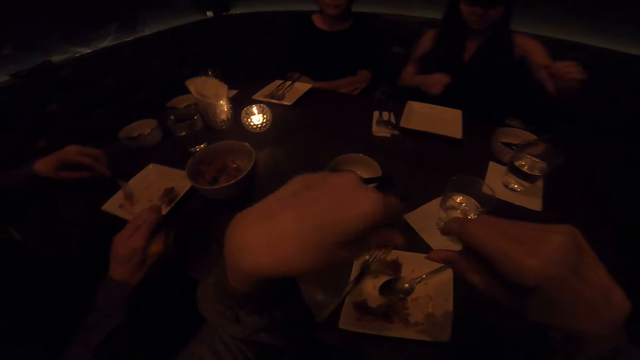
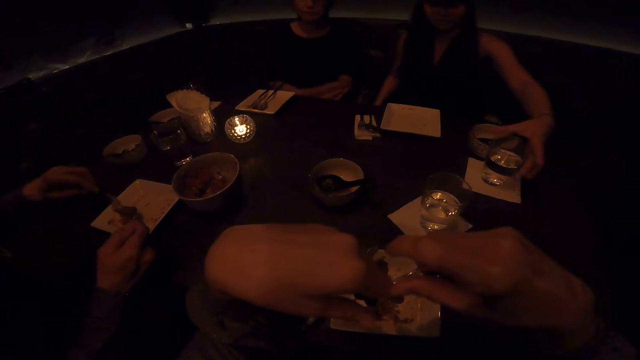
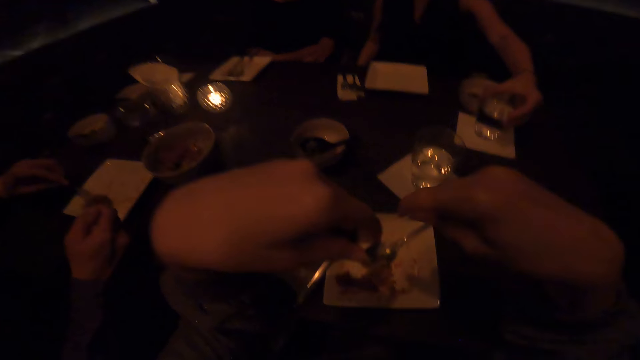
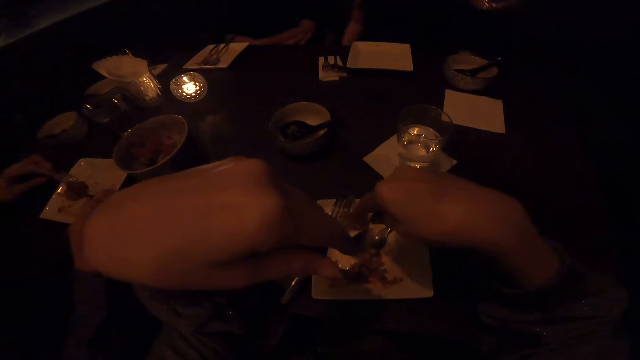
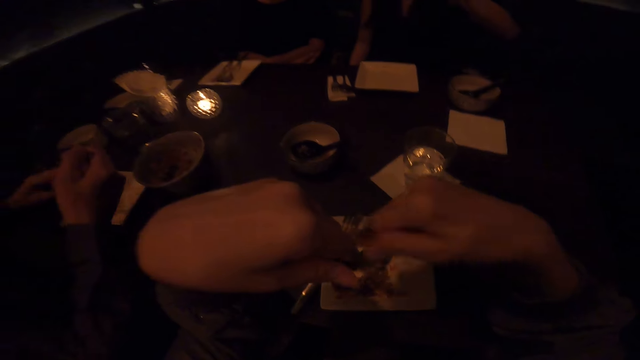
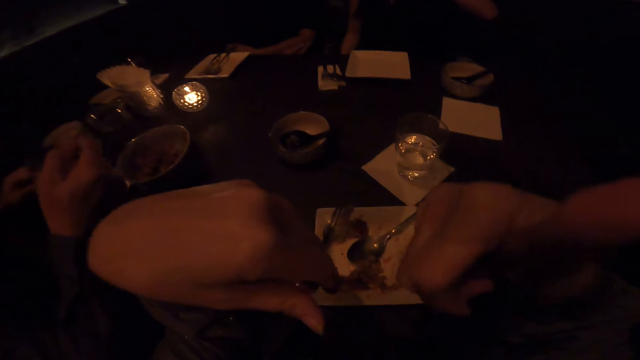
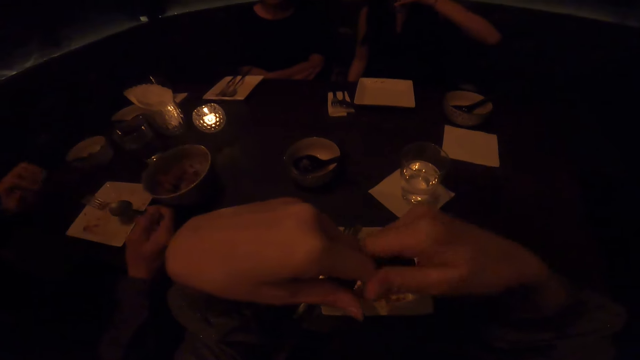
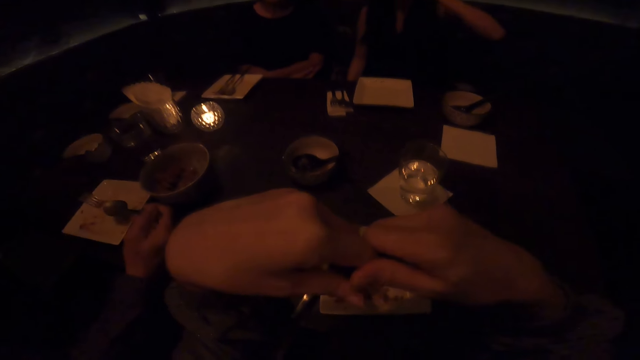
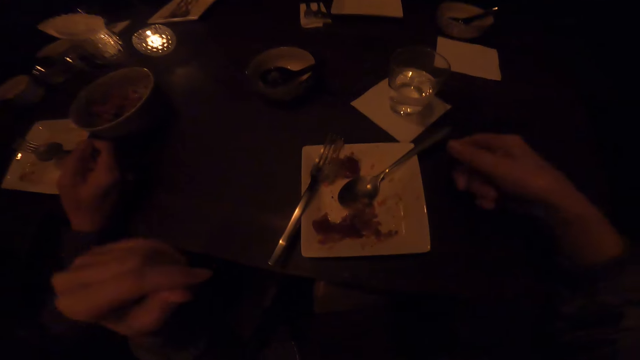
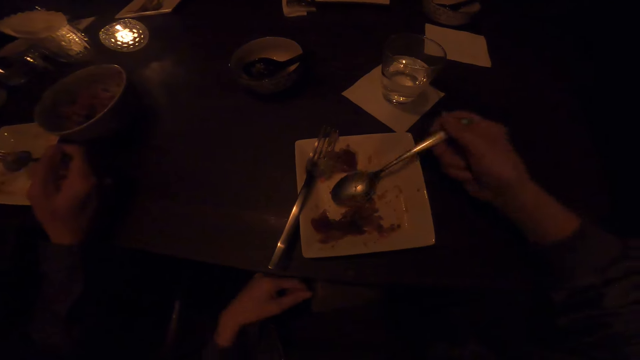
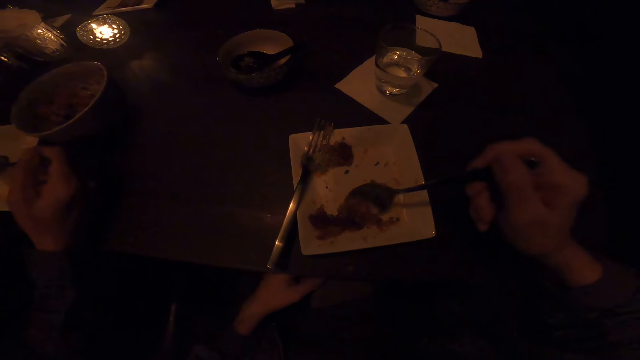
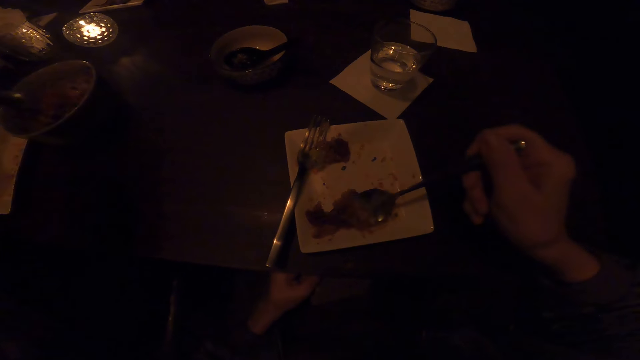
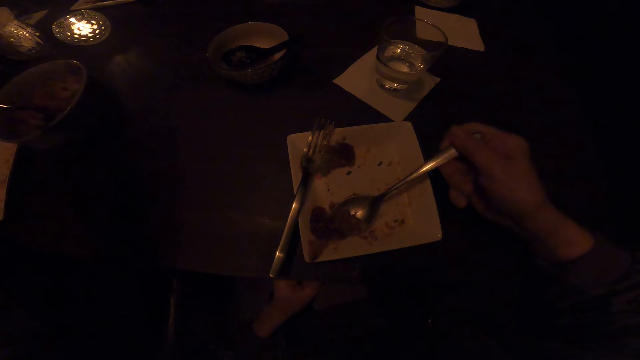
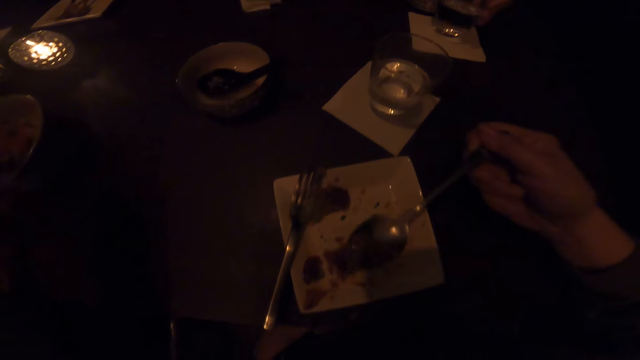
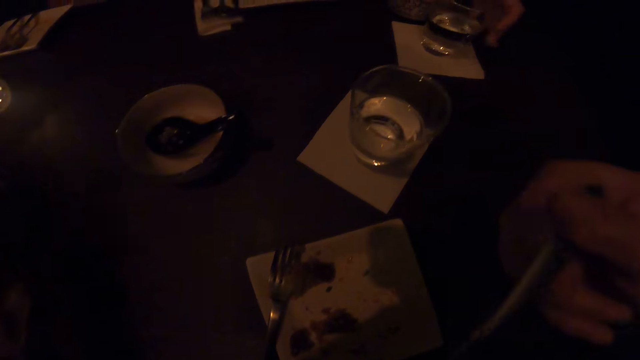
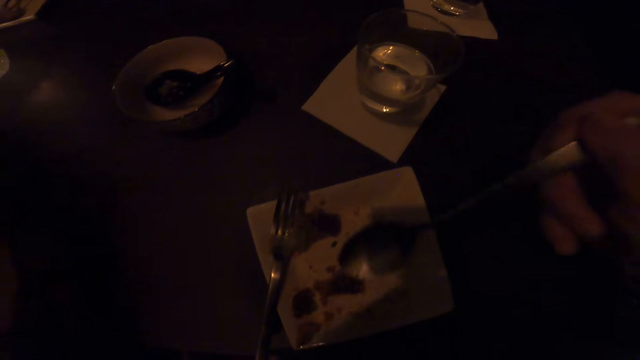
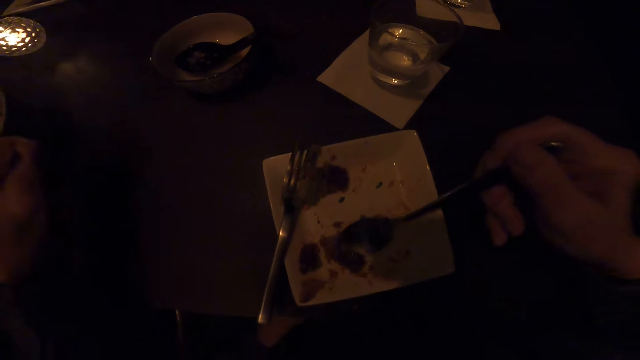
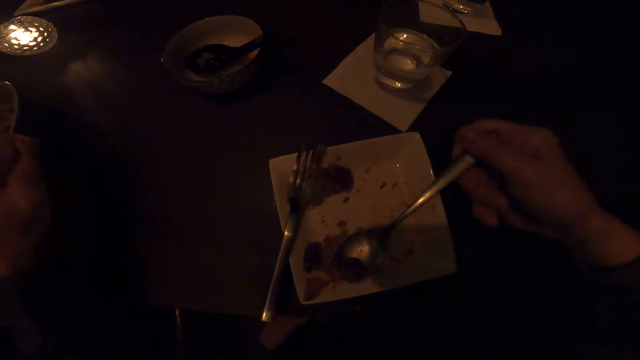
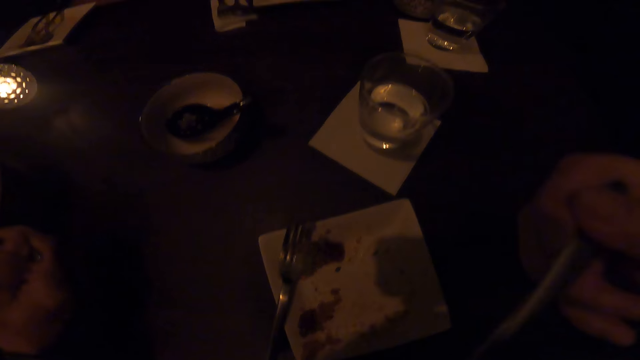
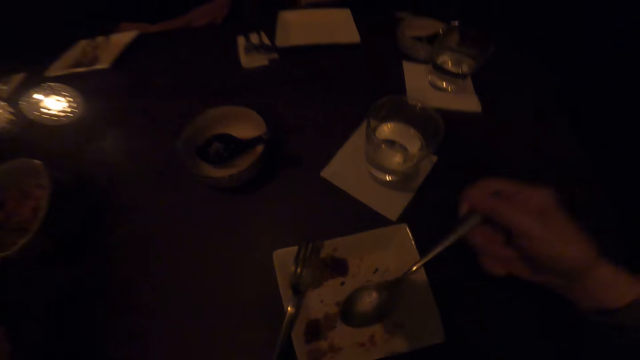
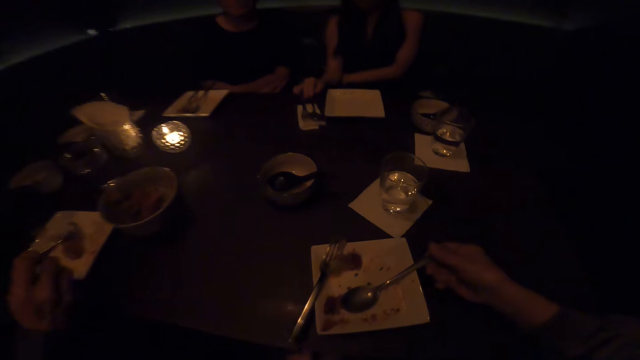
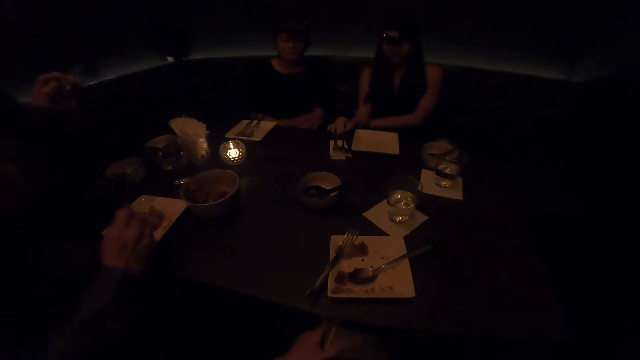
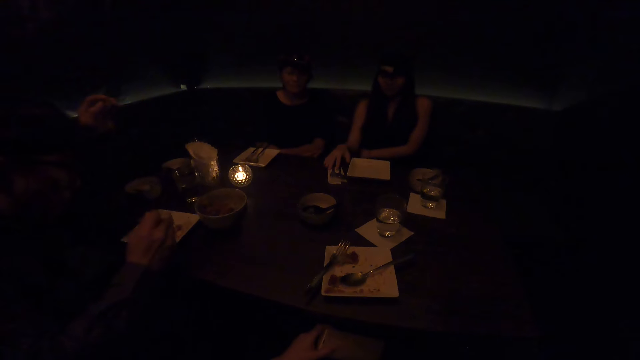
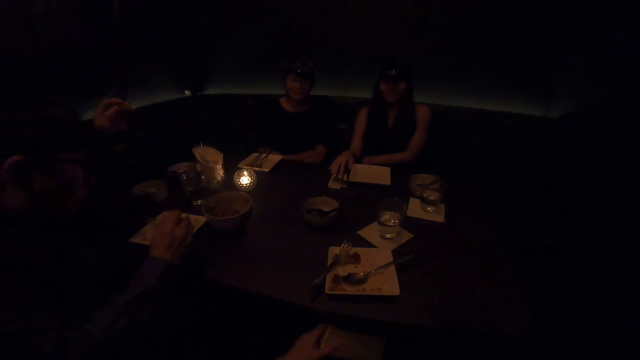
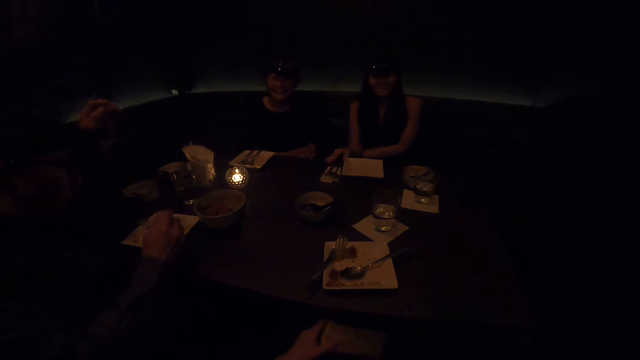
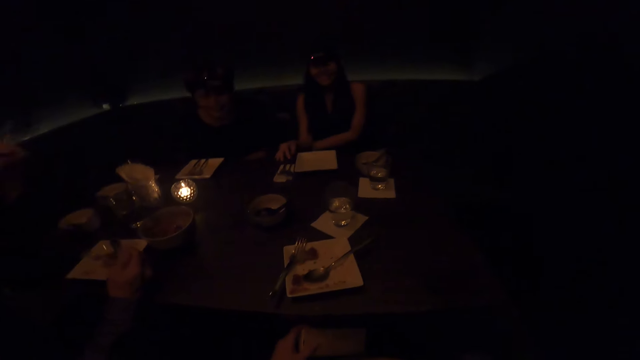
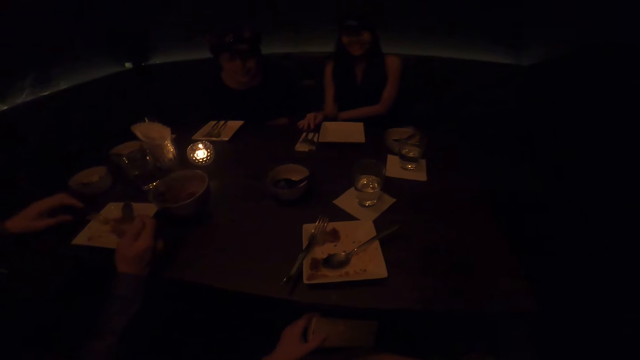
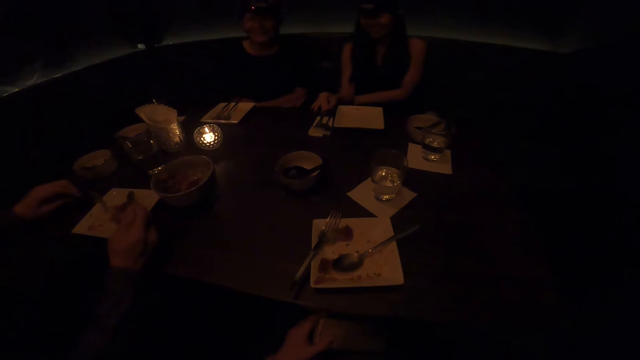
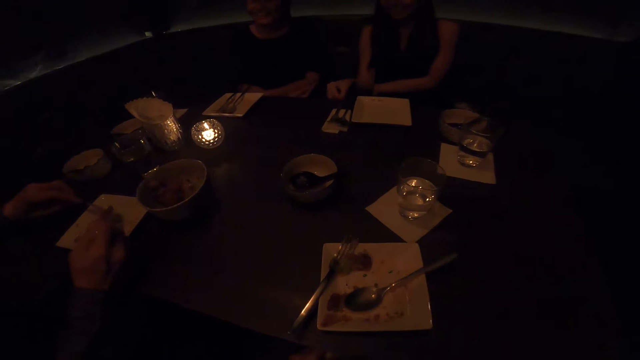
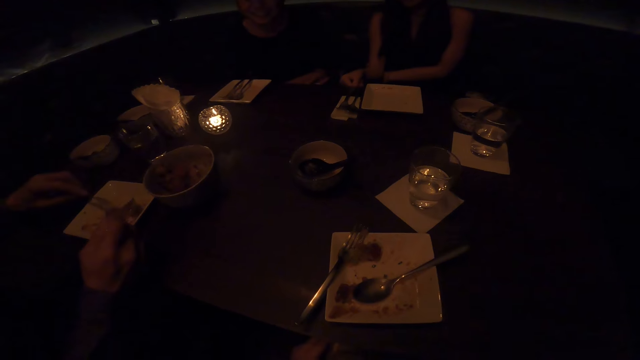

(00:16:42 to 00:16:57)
A woman picks the glass of water on the table. The camera wearer talks with friends. They hold the spoon. They scoop the food in the plate. They eat food. They put the glass of water on the table. They scoop the food in the plate. They drop the spoon. A man scoops the food in the plate. The woman touches the fork. The man scoops food.

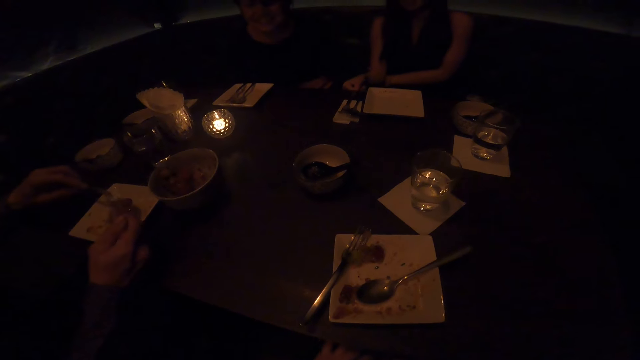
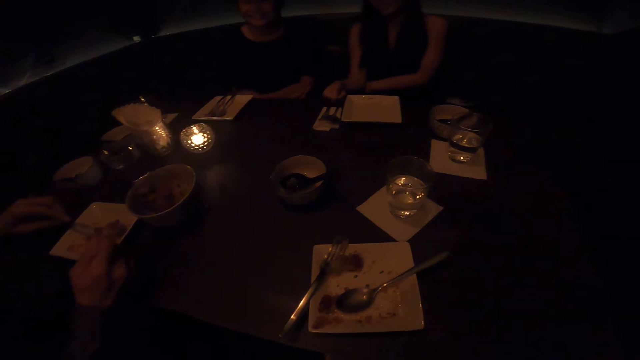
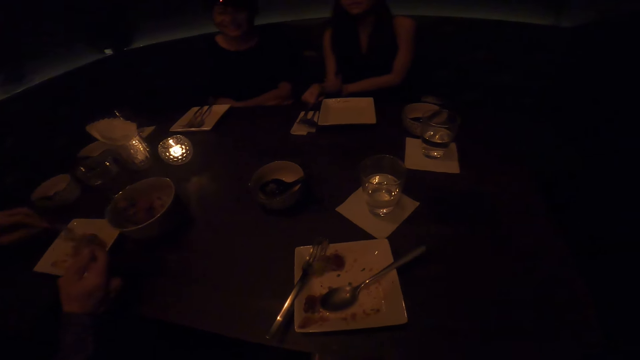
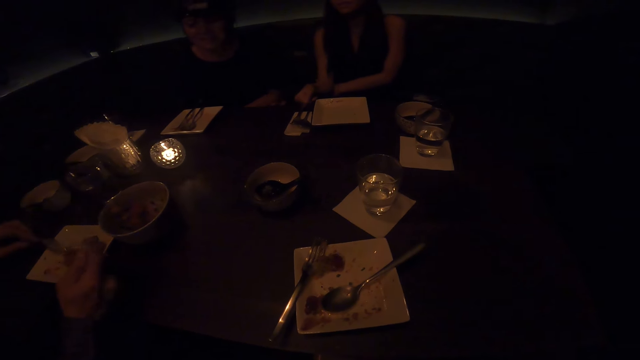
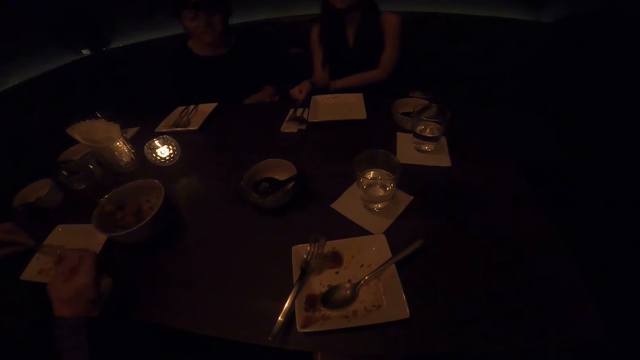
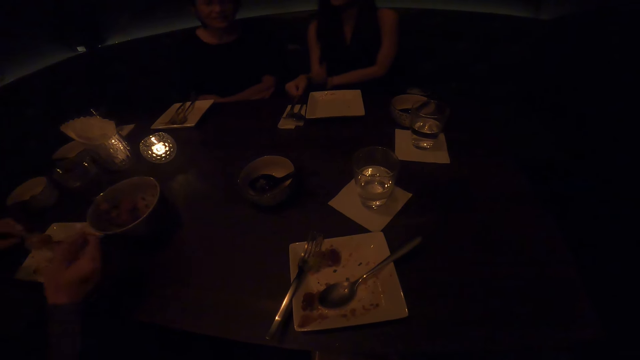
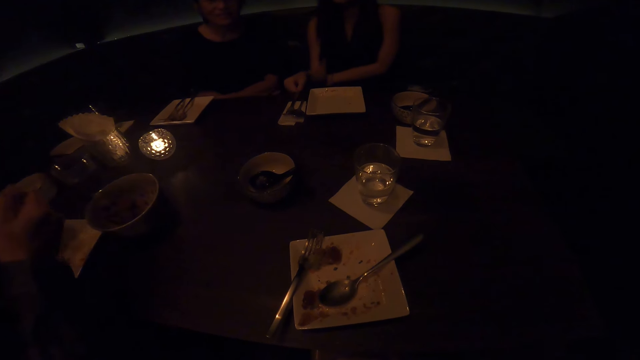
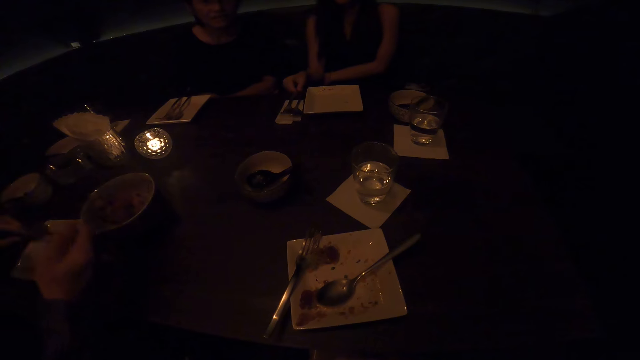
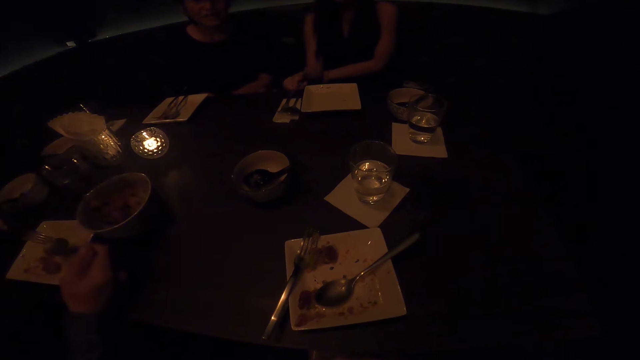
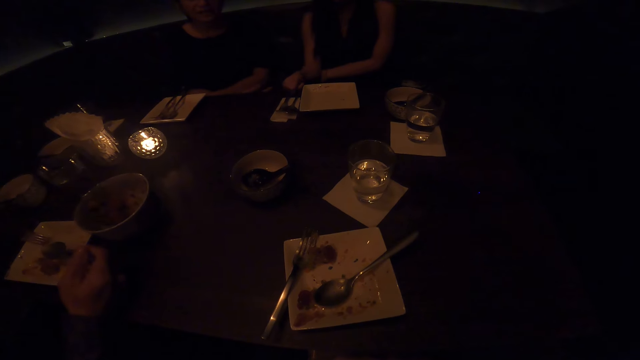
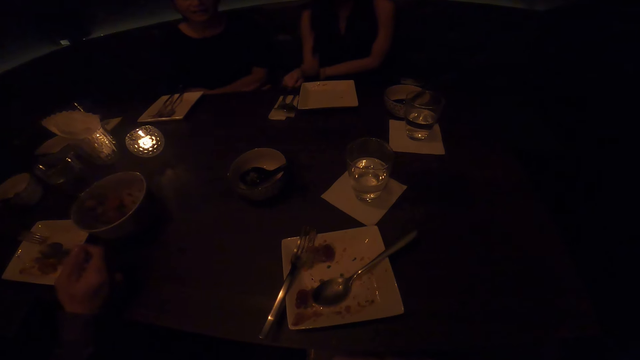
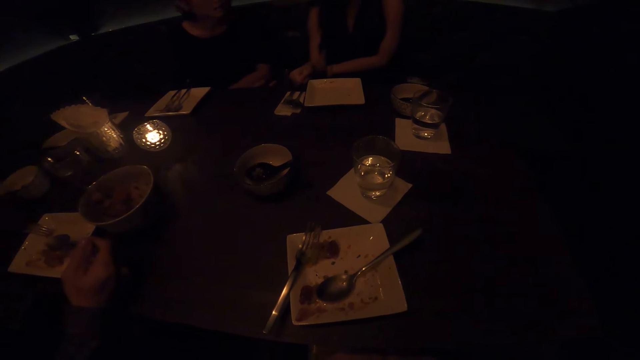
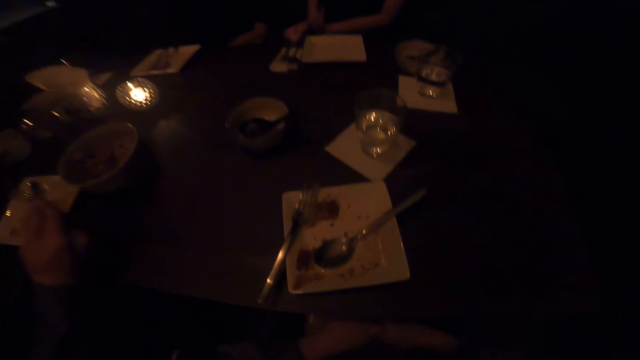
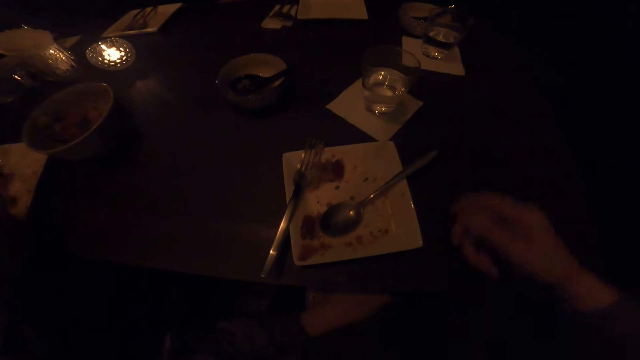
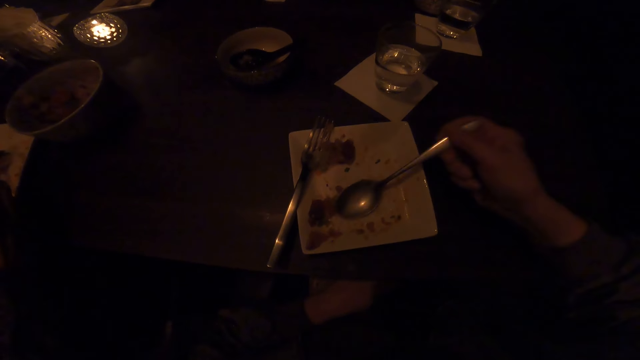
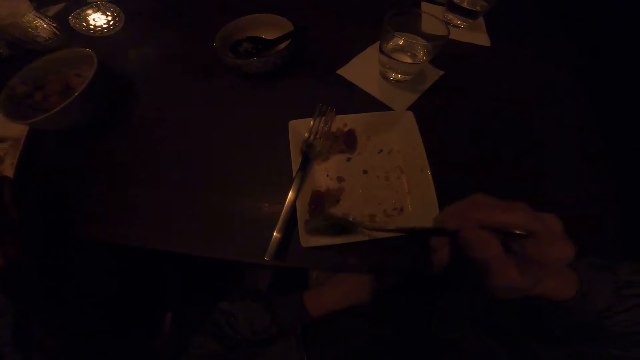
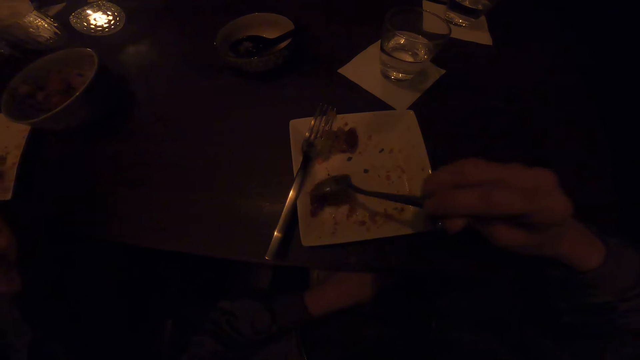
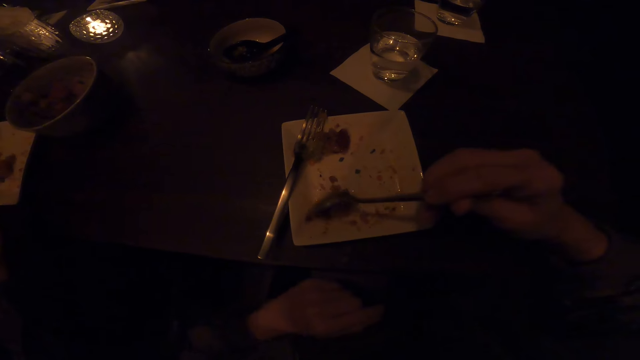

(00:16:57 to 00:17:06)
A woman talks with friends. A man and the woman sit in the dining room. The camera wearer holds the spoon. They scoop the food in the plate.
